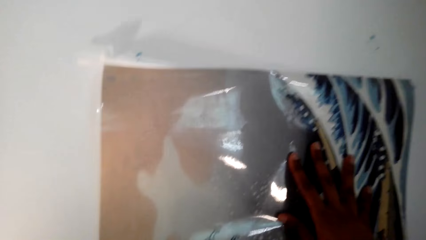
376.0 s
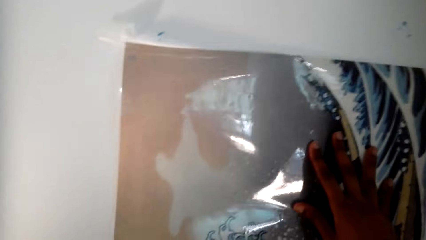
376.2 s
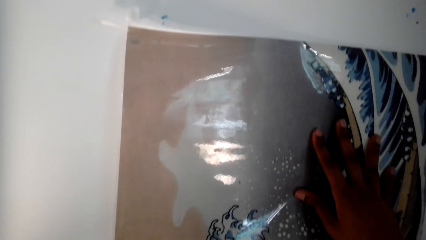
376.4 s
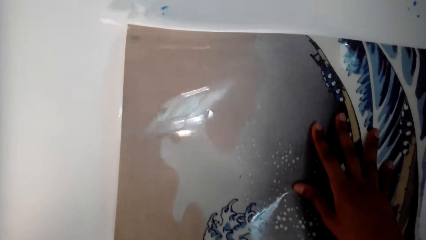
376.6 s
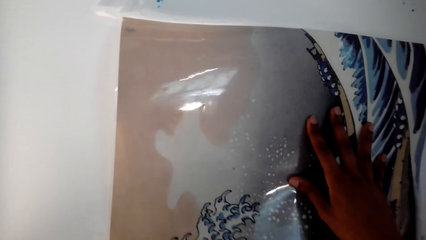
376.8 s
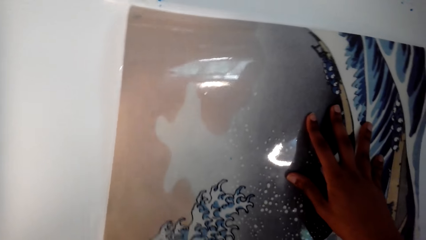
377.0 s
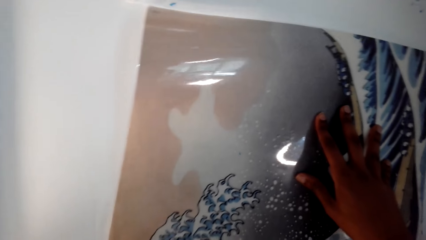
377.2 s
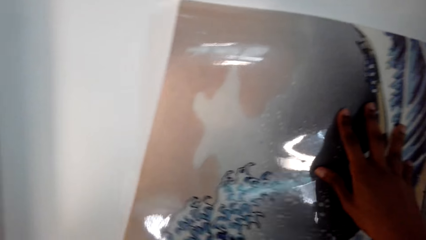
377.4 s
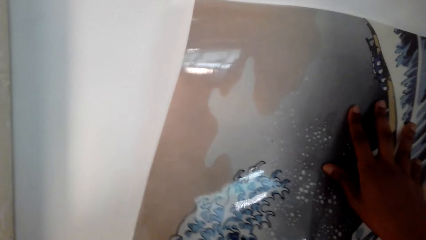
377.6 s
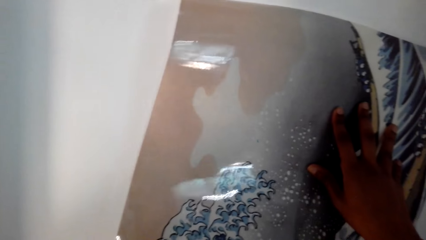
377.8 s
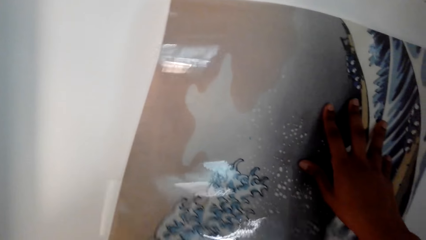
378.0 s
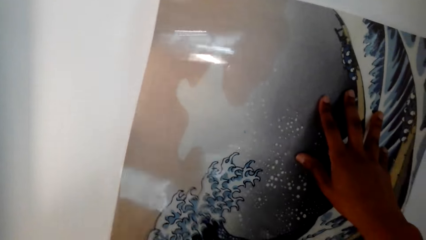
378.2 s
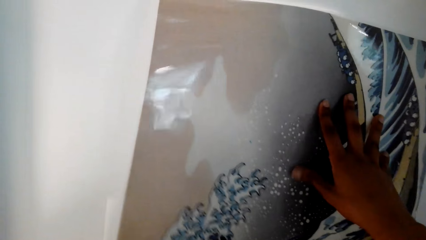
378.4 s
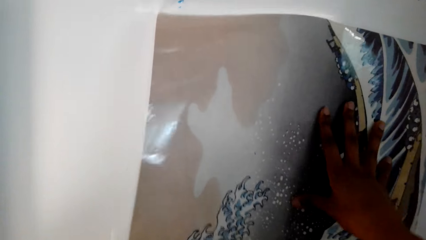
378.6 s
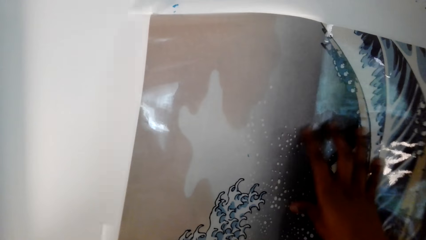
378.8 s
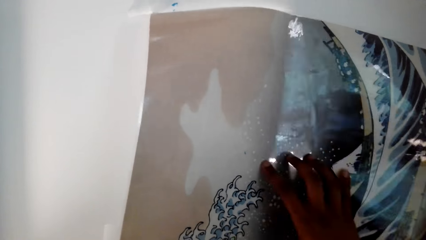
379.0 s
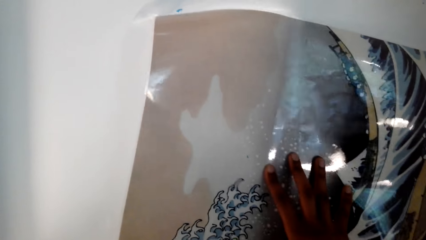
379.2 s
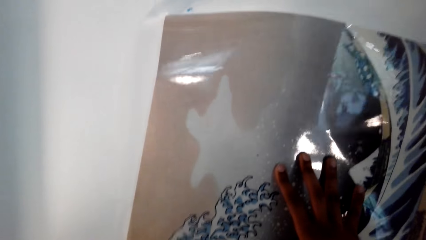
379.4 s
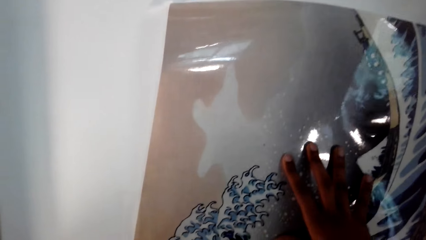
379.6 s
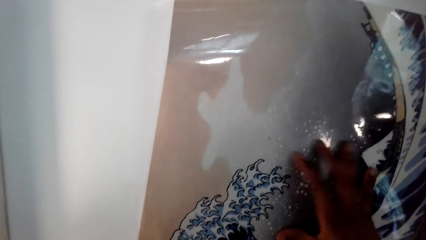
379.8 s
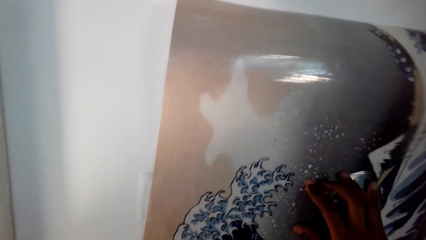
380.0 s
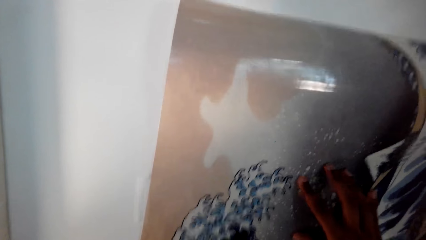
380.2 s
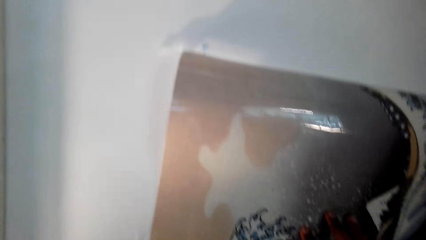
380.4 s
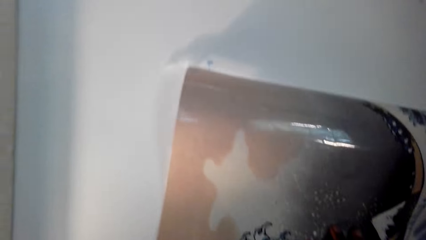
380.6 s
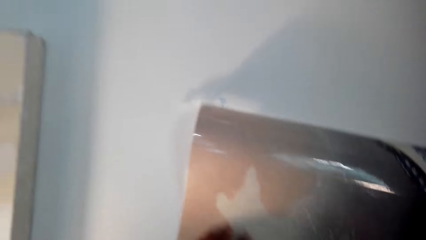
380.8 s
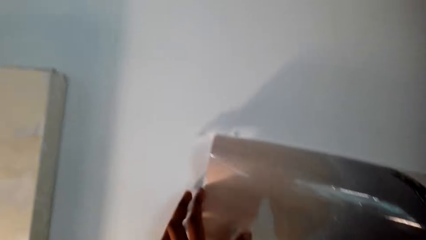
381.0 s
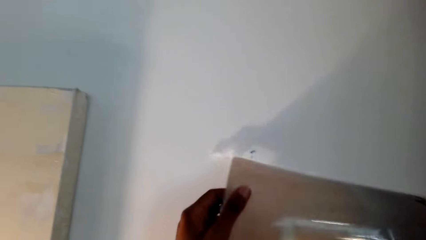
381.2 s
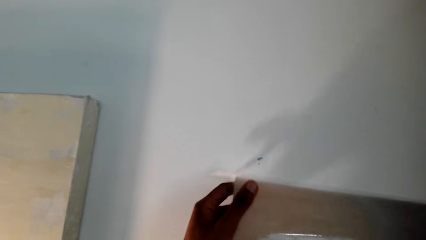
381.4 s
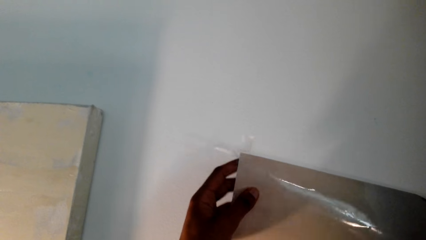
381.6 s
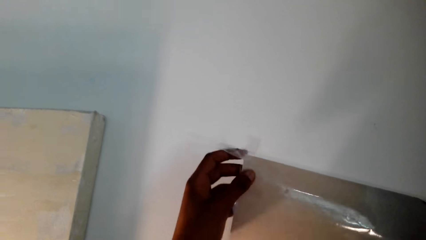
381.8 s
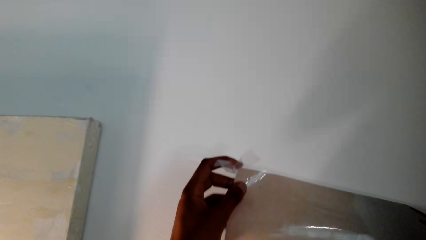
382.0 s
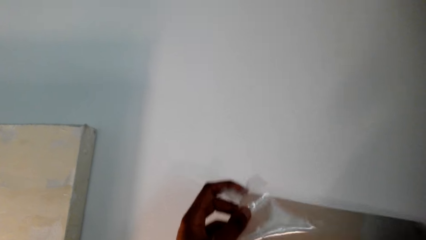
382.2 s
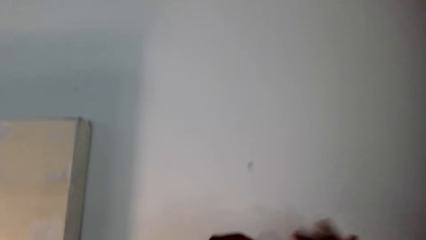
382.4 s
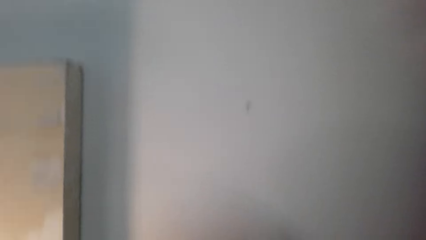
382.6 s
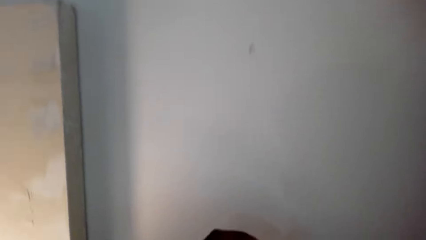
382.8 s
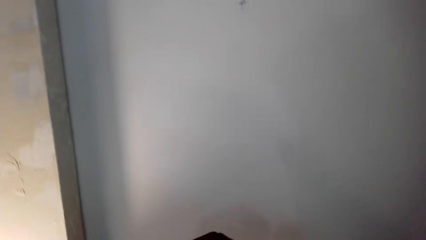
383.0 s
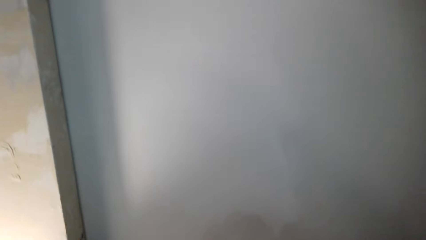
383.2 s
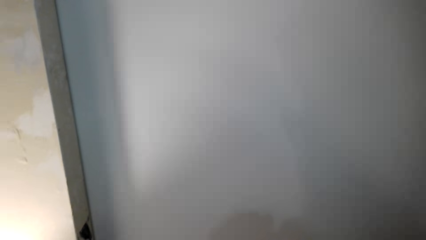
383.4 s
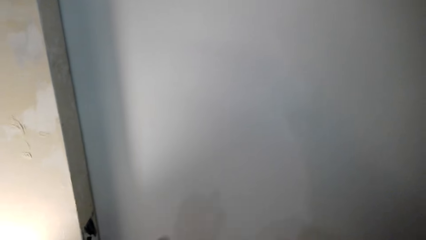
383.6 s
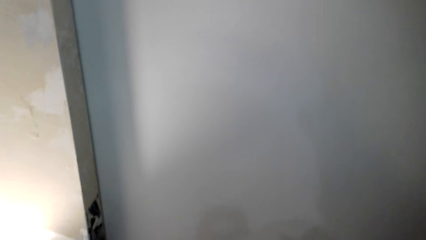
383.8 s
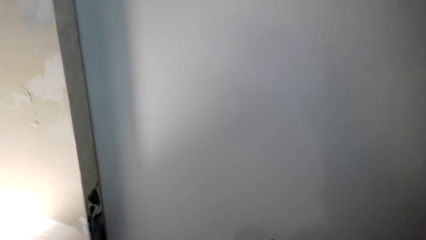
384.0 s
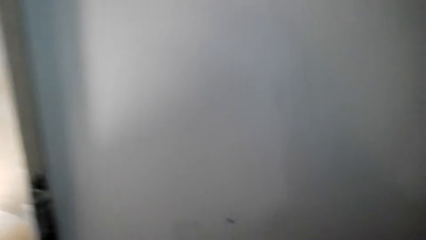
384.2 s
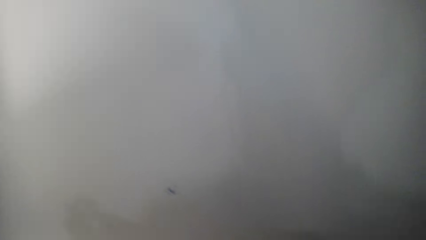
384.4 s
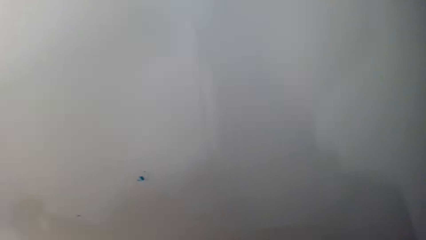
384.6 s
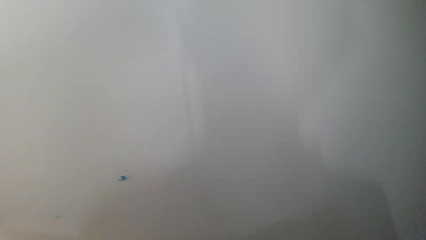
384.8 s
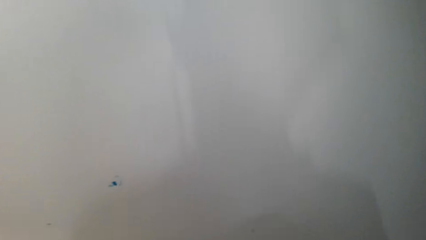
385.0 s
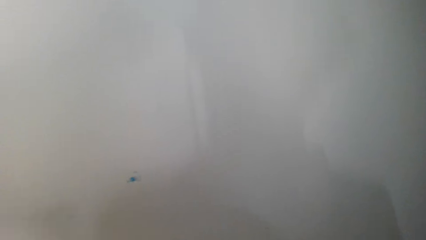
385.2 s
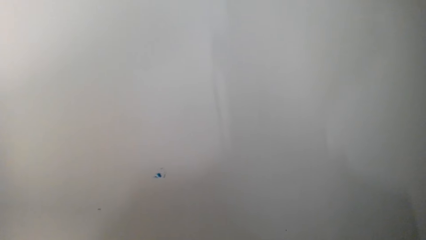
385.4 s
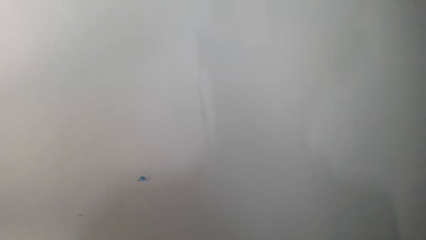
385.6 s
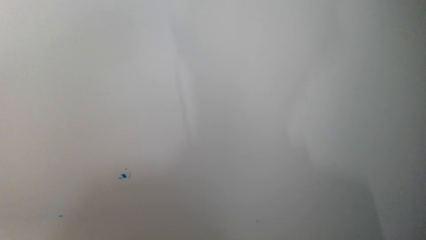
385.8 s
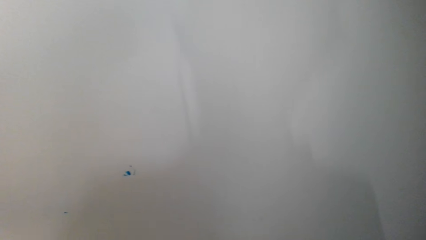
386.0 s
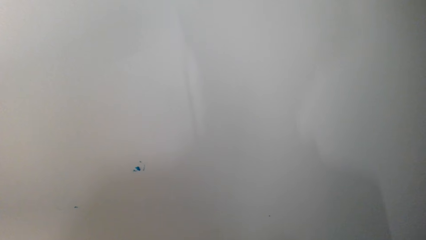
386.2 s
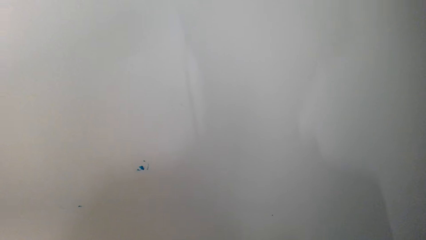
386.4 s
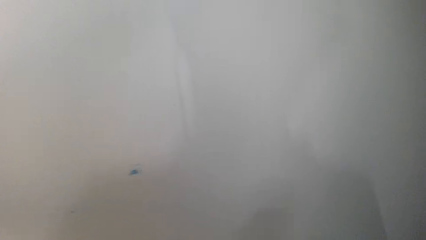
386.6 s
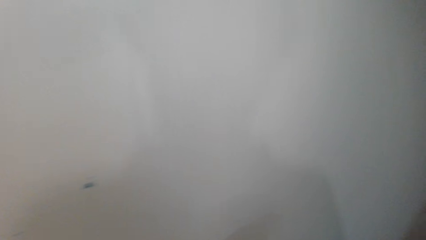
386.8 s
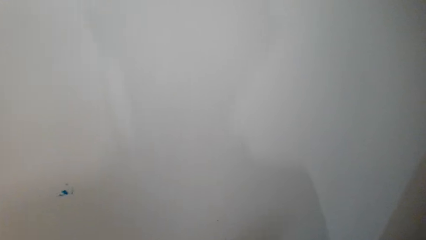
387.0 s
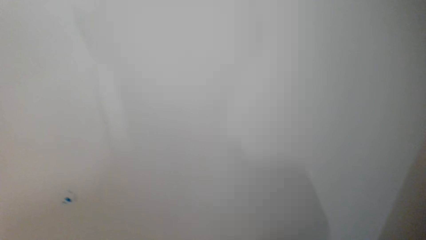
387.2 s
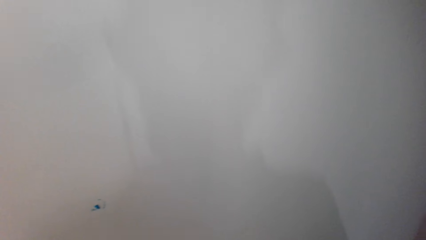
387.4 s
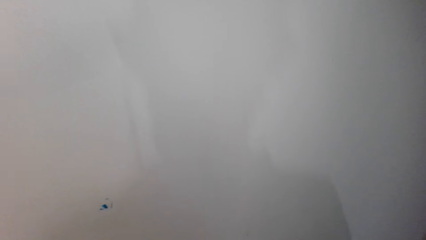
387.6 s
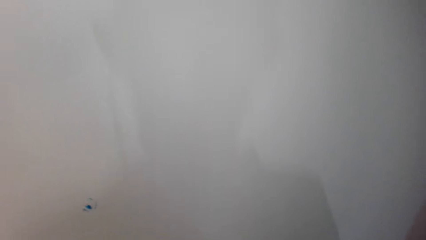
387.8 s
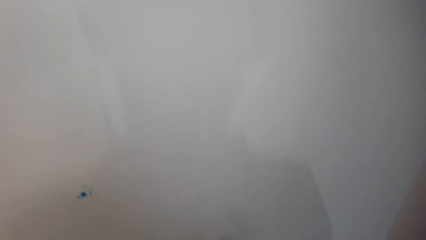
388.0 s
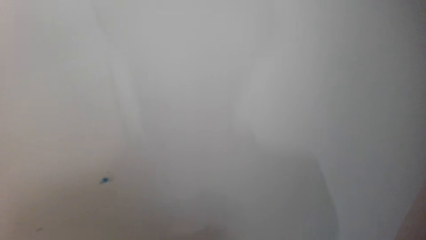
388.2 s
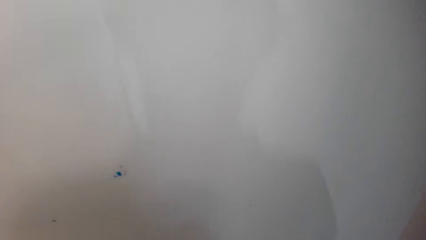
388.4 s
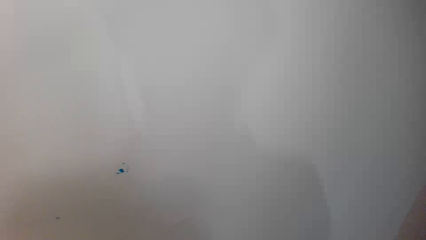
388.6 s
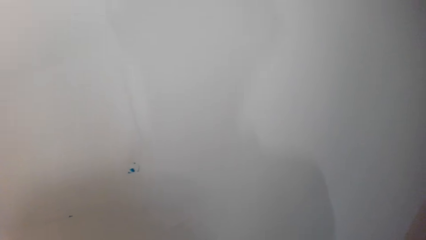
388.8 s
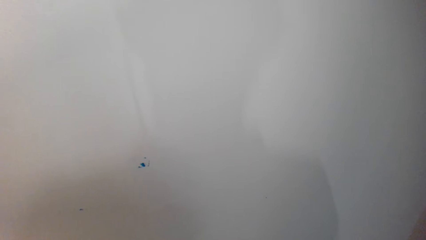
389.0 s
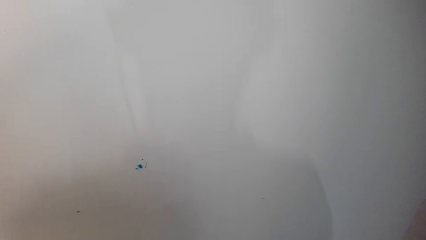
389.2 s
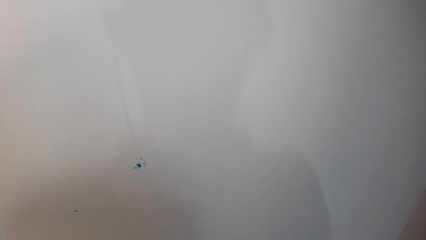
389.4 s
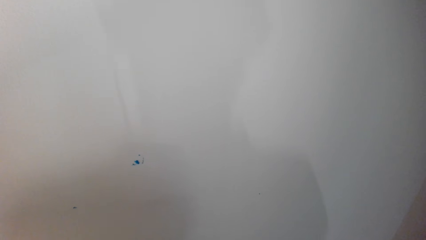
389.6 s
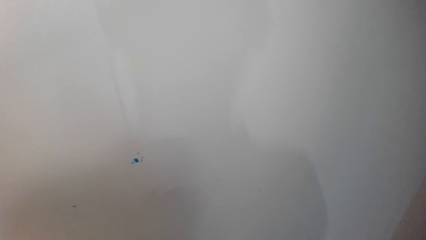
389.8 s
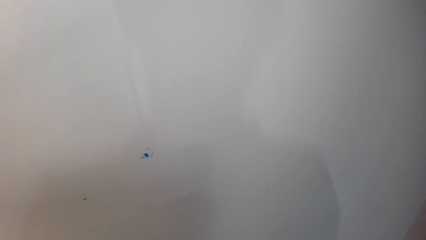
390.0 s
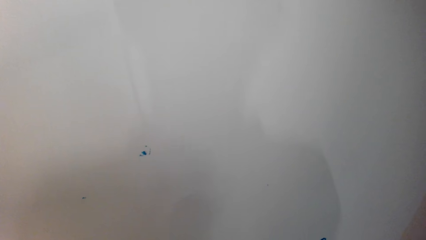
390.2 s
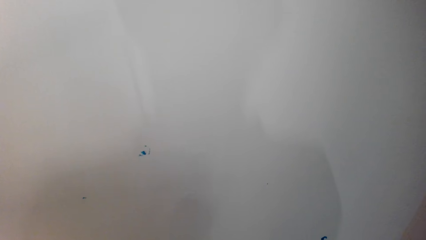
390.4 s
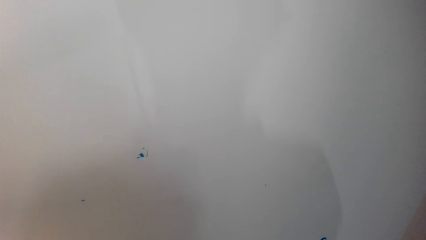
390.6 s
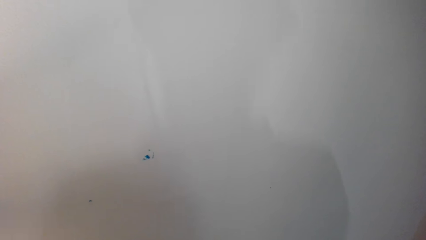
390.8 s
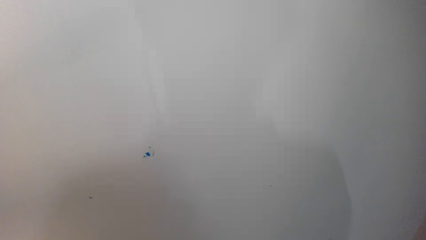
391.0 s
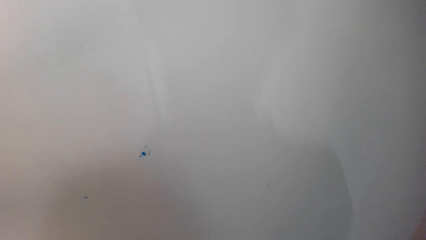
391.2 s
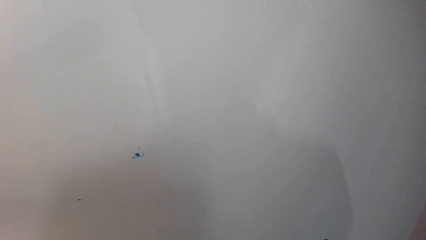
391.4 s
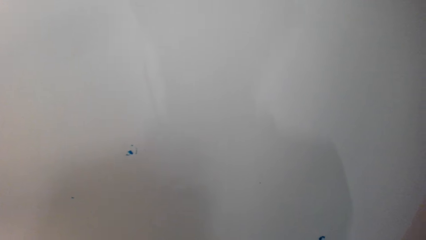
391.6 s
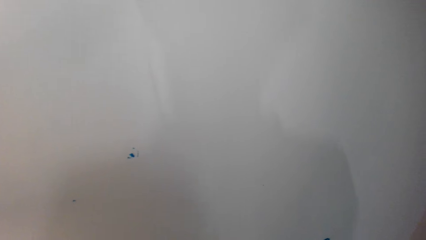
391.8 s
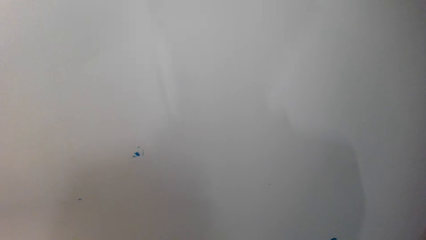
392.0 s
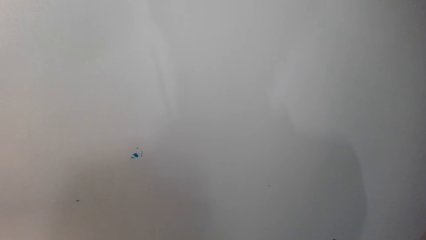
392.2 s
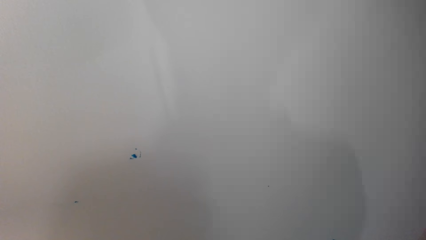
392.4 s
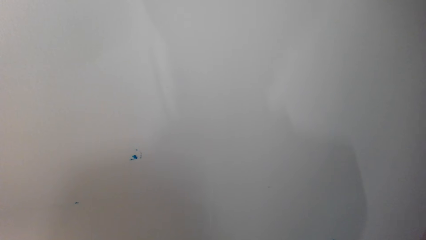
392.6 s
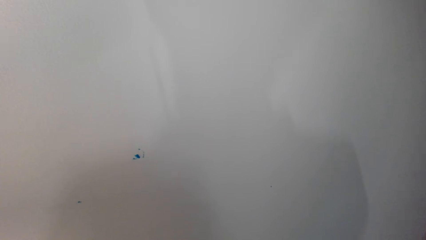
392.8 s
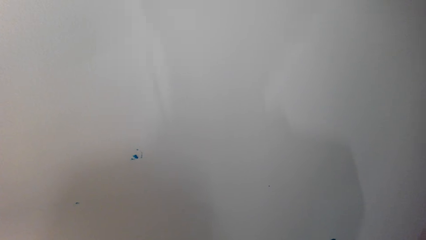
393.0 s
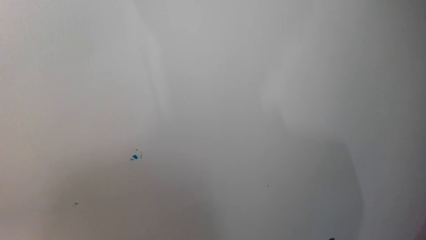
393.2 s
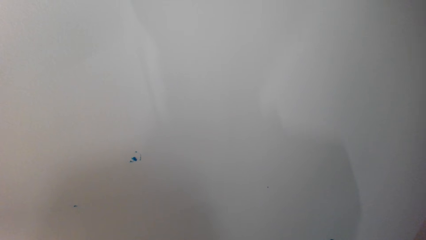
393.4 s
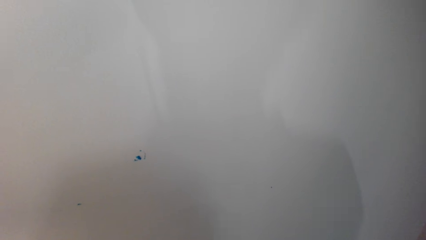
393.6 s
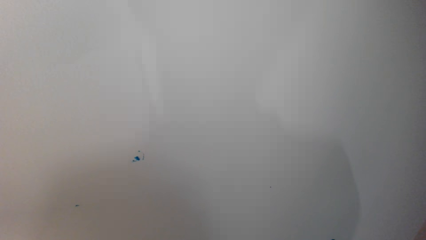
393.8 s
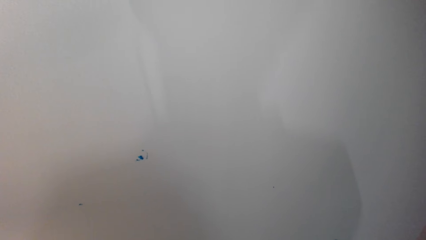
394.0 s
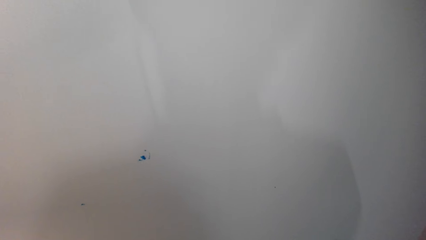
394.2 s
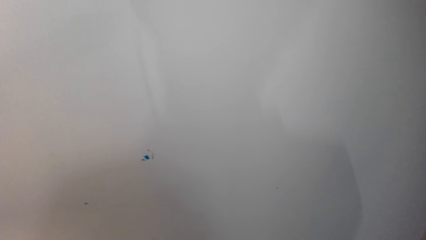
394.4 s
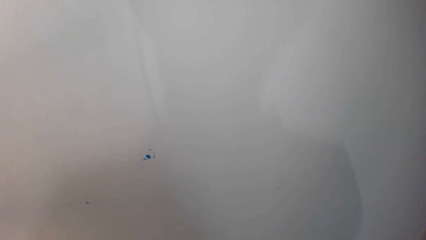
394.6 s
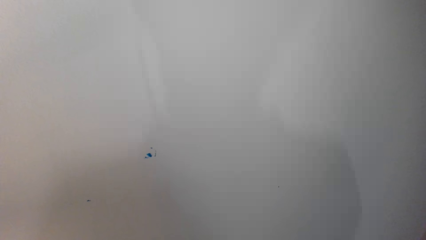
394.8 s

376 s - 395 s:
The camera wearer removes the sellotape on the wall art.
